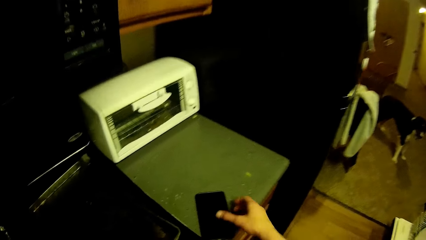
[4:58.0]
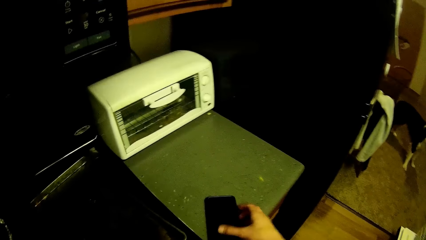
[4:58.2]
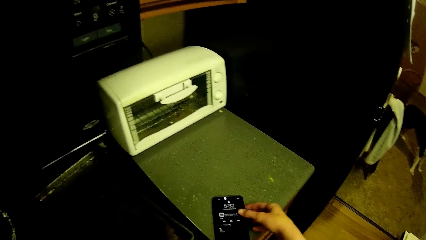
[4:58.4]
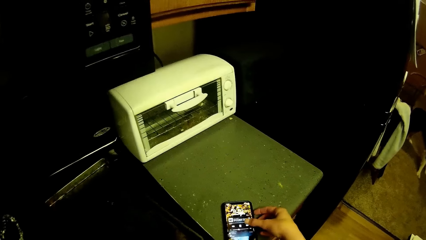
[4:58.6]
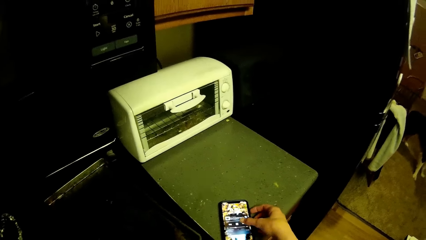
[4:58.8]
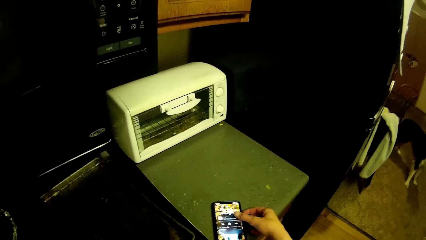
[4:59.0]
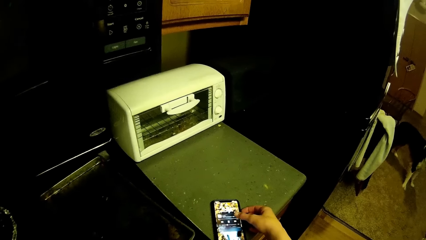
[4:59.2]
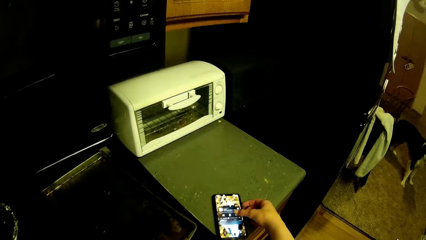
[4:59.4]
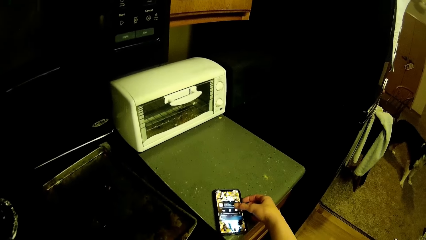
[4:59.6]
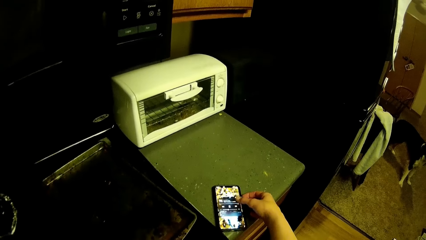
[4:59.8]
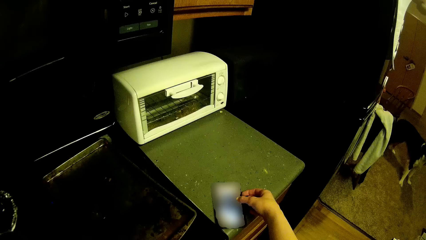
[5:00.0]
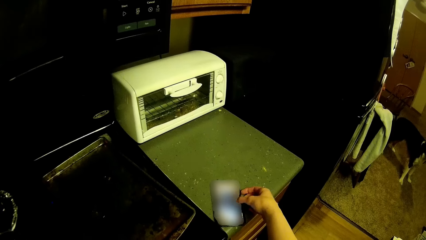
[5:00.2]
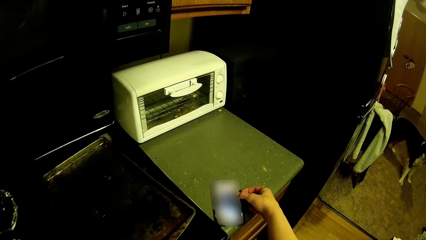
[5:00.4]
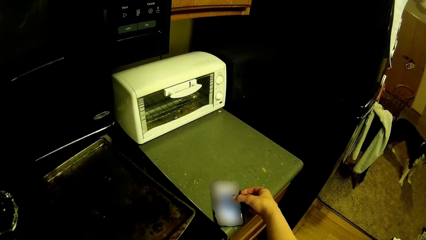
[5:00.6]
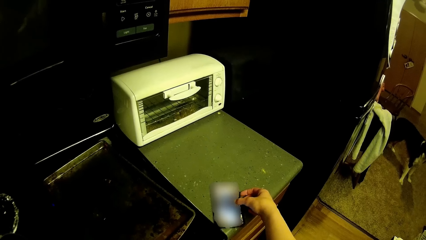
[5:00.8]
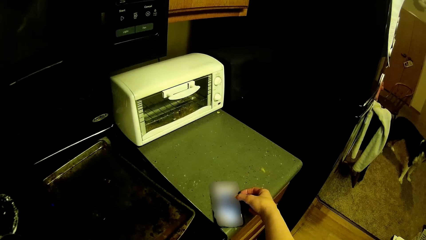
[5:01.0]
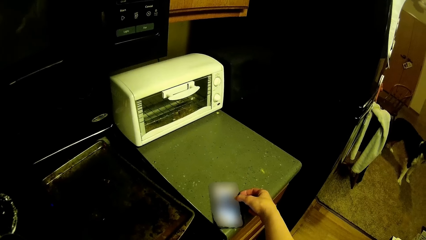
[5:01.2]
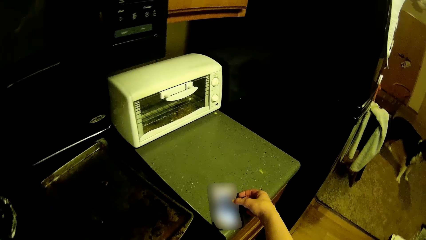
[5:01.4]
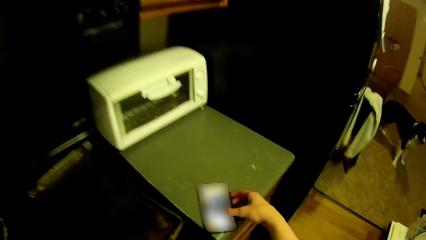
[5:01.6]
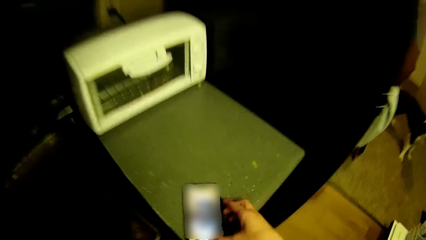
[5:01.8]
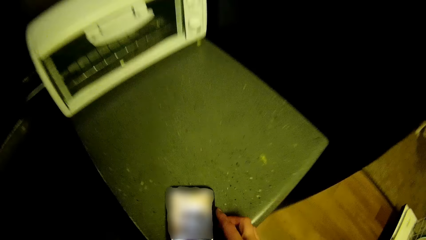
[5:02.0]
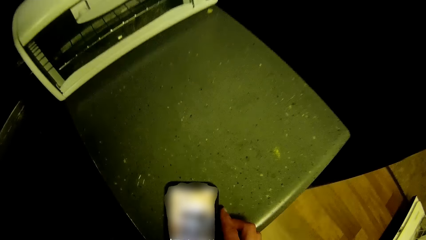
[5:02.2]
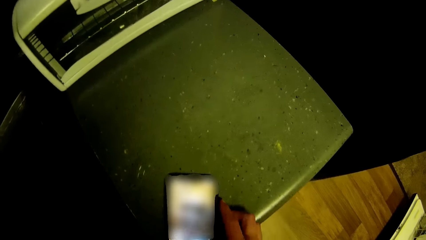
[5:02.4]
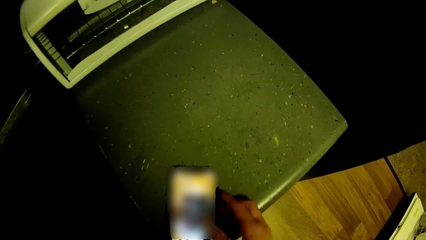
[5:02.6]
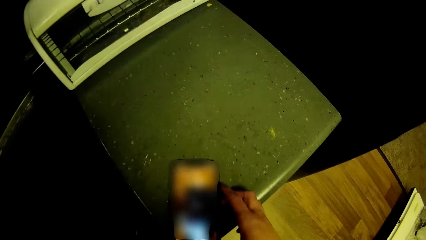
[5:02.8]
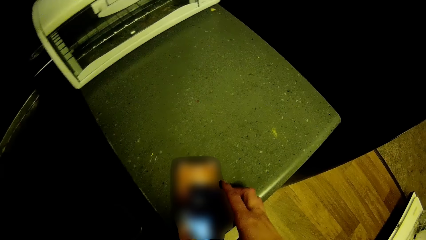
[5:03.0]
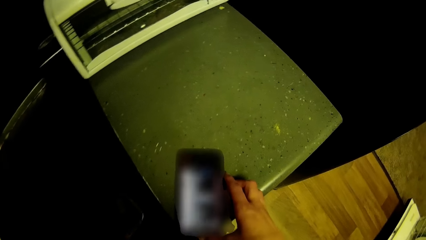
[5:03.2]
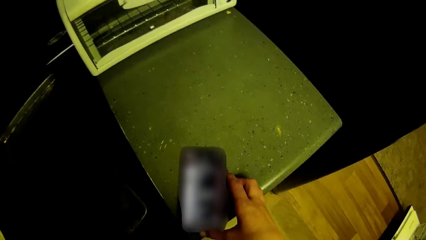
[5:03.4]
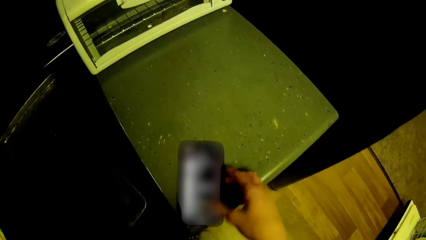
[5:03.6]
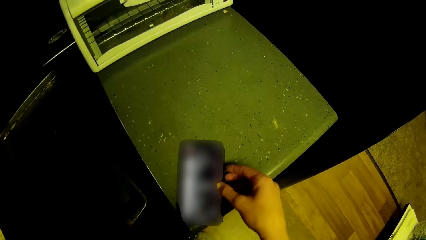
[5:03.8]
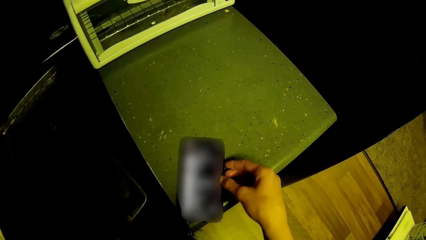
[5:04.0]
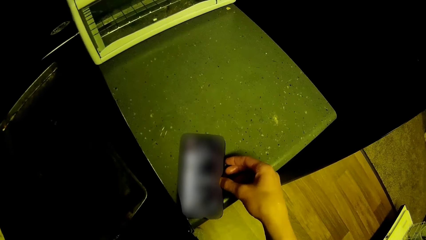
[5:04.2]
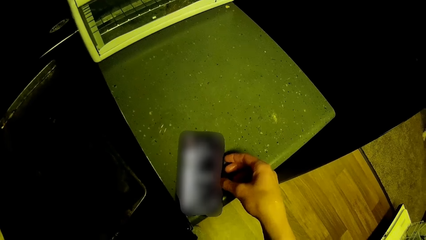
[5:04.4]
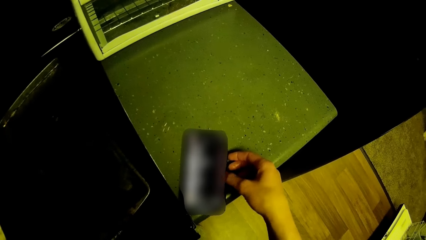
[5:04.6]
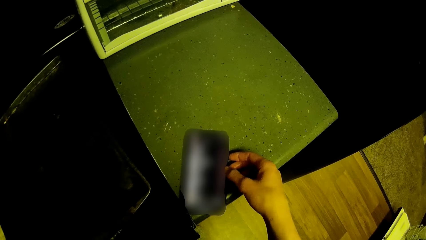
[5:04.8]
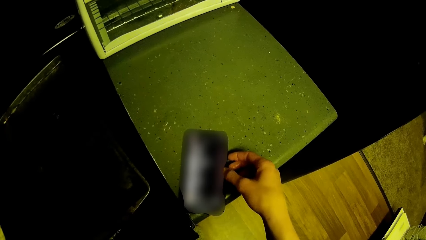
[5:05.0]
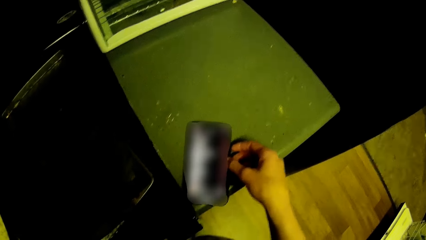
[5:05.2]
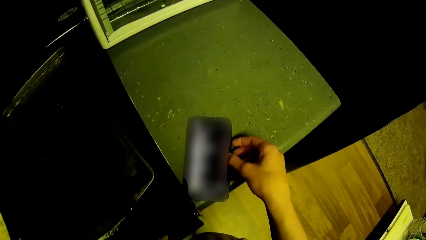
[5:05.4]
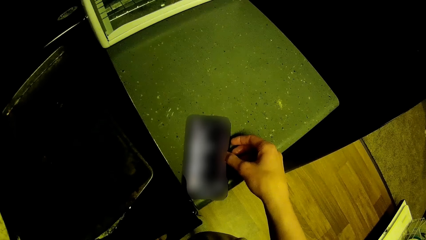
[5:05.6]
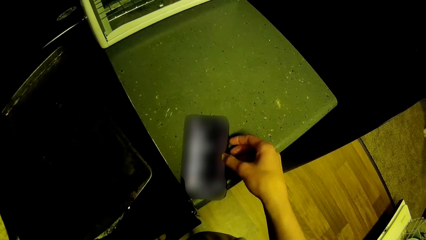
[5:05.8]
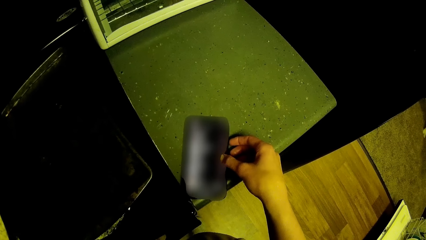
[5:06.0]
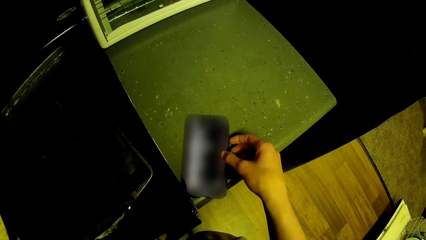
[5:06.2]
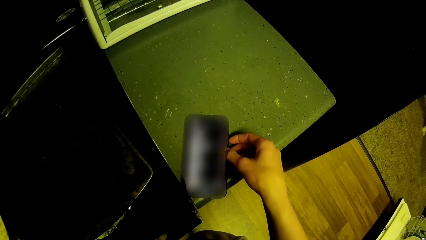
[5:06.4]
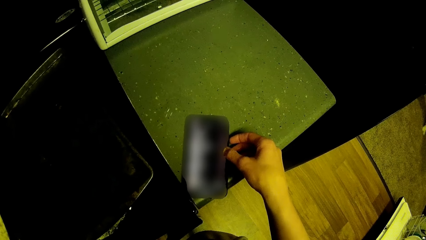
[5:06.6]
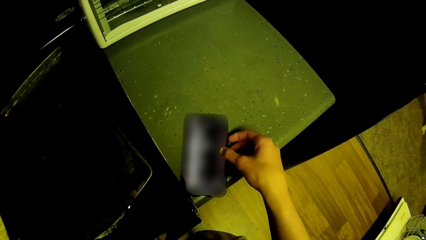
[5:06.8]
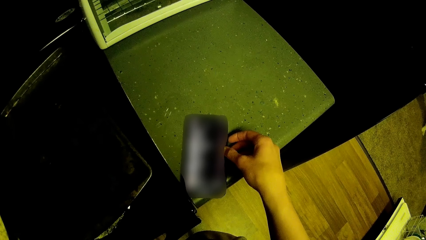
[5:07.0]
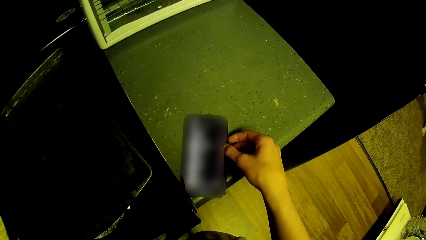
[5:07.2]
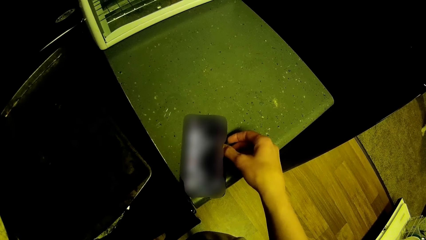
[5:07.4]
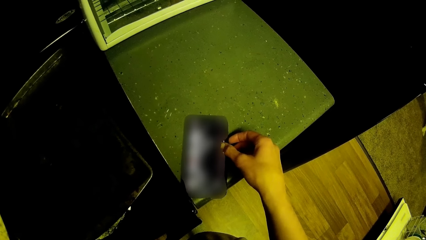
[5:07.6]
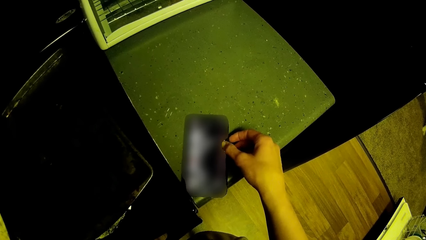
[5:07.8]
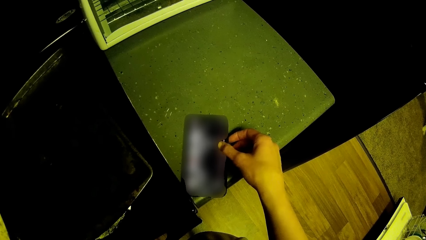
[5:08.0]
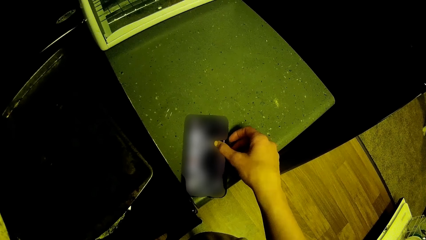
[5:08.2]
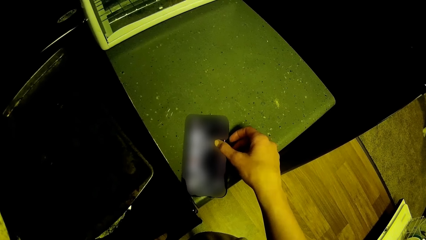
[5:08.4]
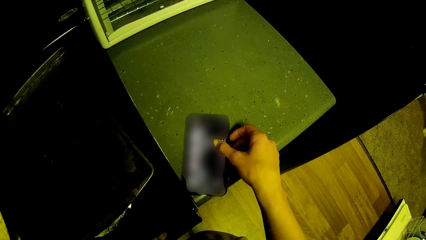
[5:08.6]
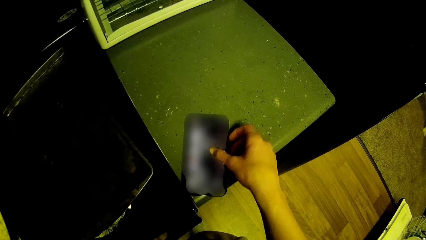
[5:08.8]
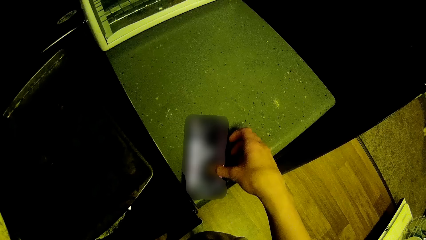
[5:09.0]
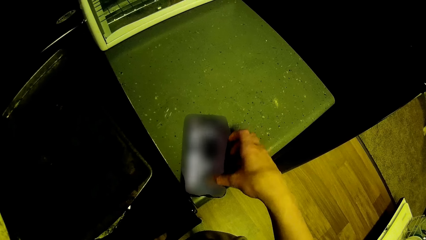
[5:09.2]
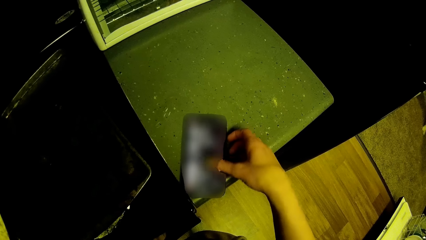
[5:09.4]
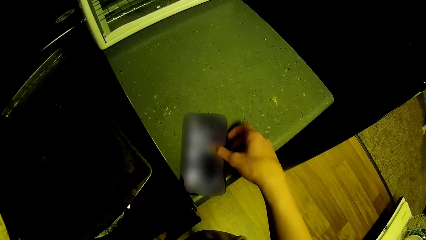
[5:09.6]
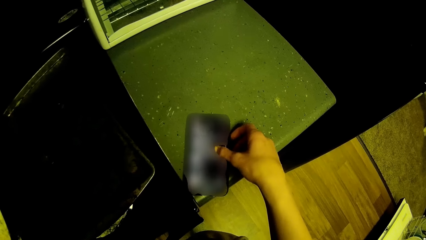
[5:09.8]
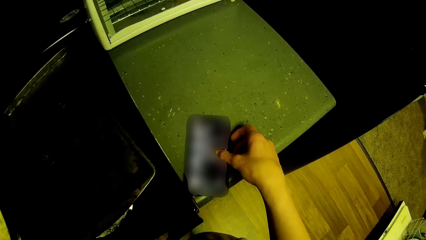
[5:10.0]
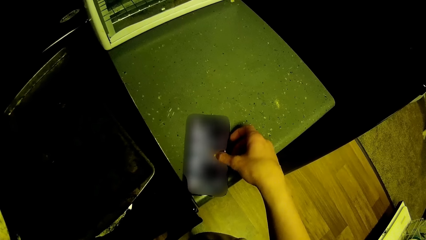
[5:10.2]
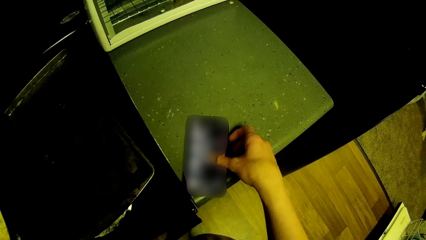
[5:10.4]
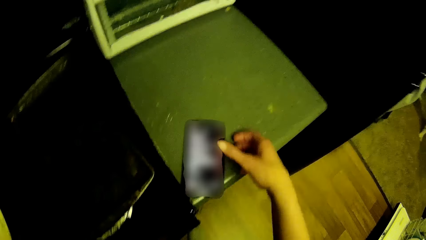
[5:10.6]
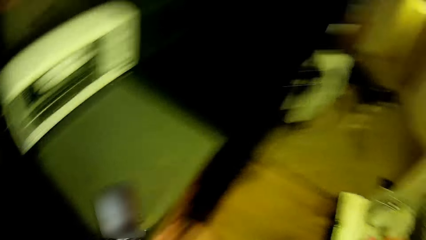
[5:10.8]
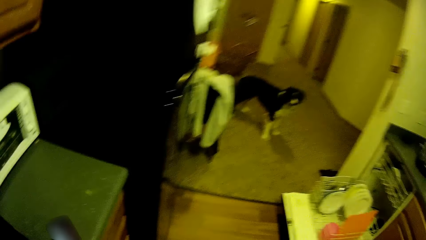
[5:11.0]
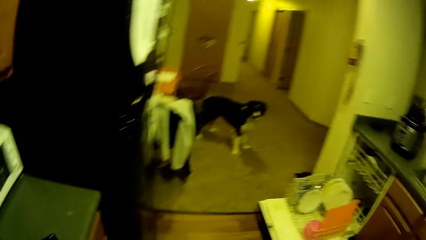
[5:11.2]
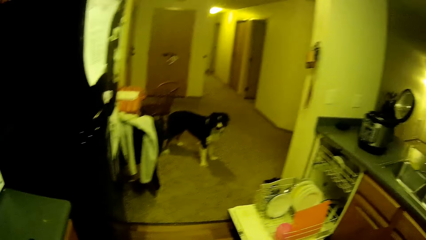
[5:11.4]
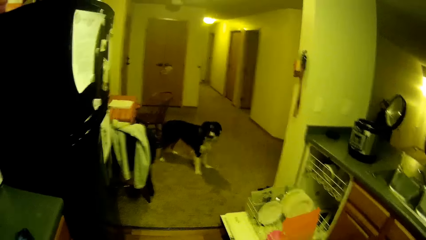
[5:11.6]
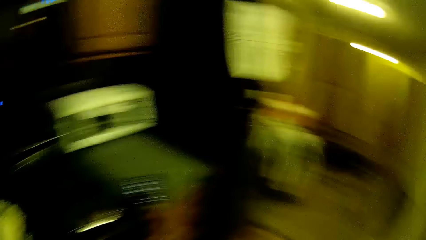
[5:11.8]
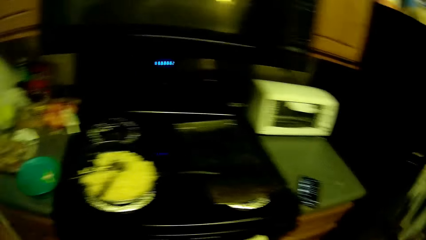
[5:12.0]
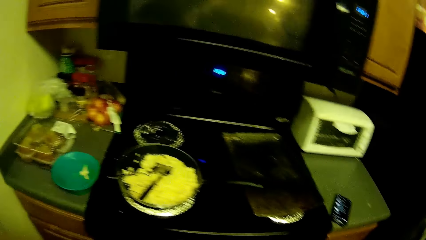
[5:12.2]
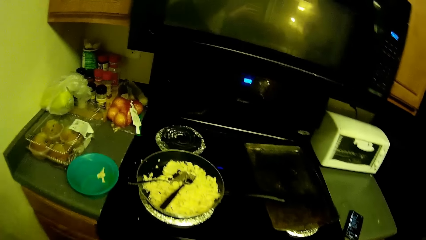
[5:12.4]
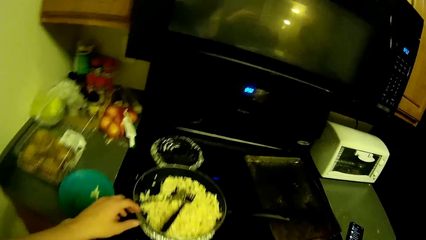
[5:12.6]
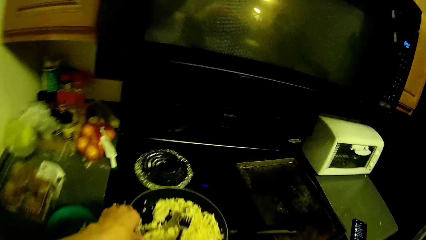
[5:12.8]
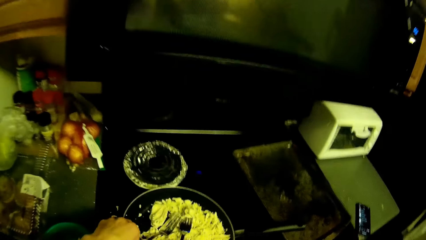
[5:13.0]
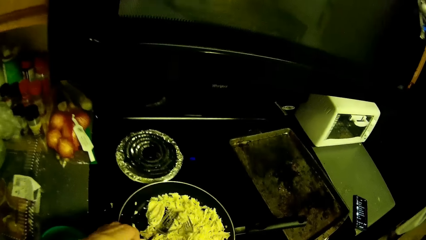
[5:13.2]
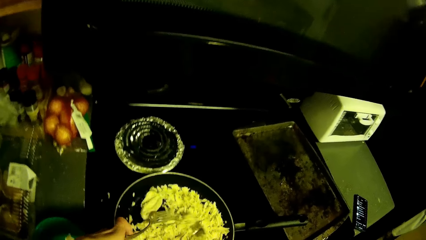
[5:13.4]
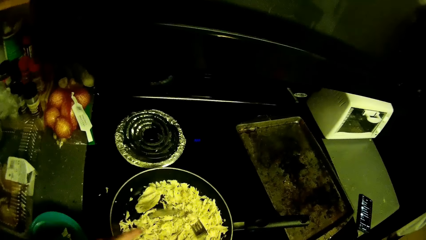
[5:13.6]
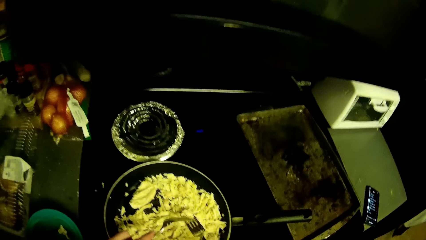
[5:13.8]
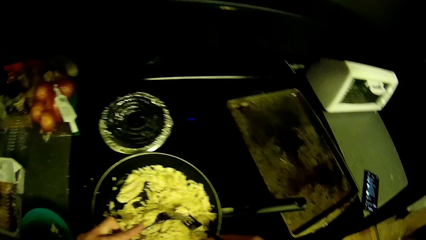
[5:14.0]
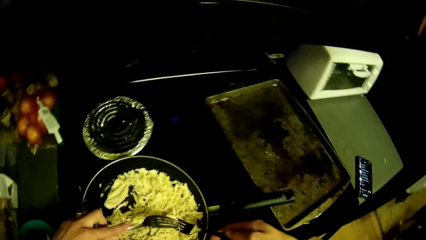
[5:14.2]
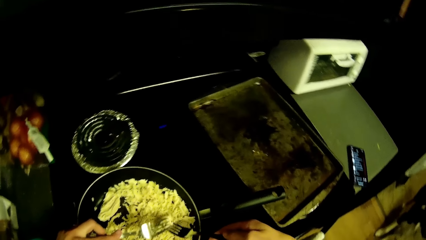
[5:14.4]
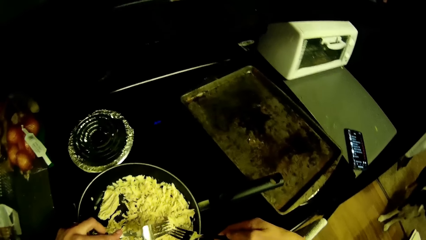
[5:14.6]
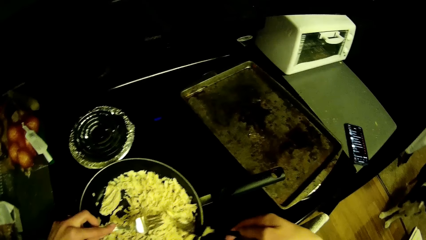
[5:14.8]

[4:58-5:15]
The camera wearer operates on the phone with his right hand. He looks around. He picks up the forks. He shreds cabbage in a fry pan with the two forks in both hands. He removes something from the fork with the fork.
